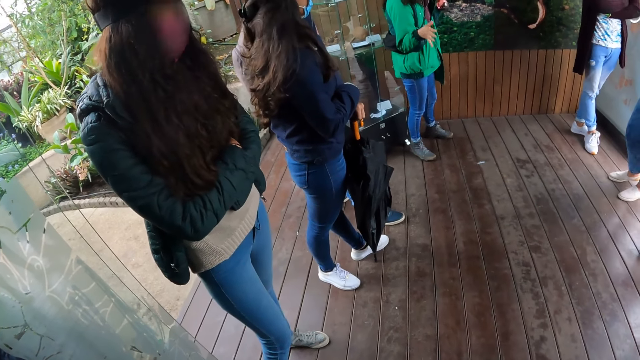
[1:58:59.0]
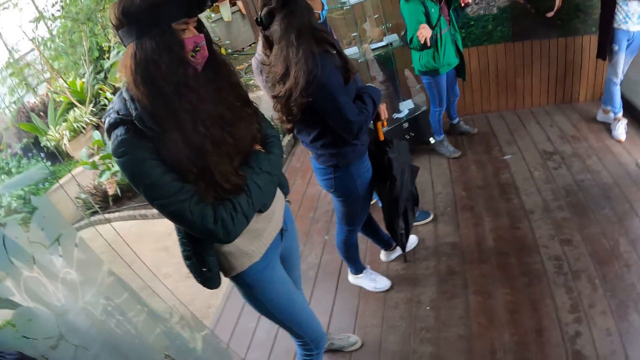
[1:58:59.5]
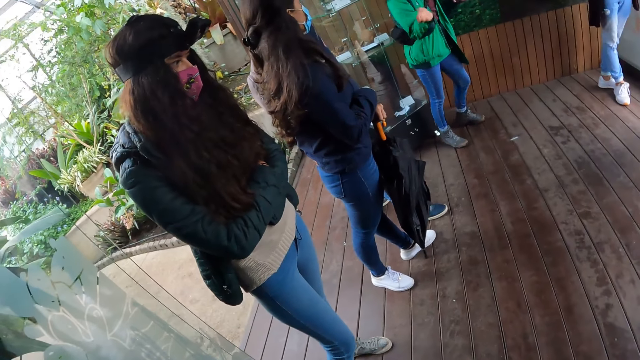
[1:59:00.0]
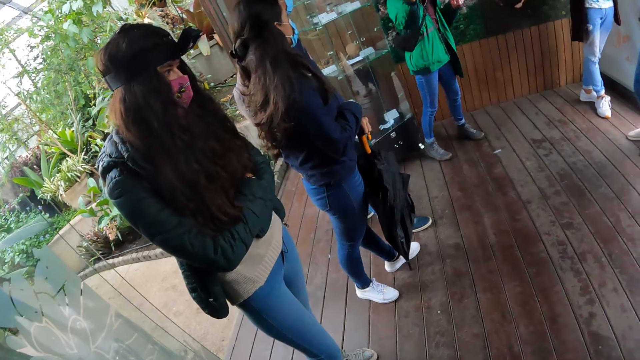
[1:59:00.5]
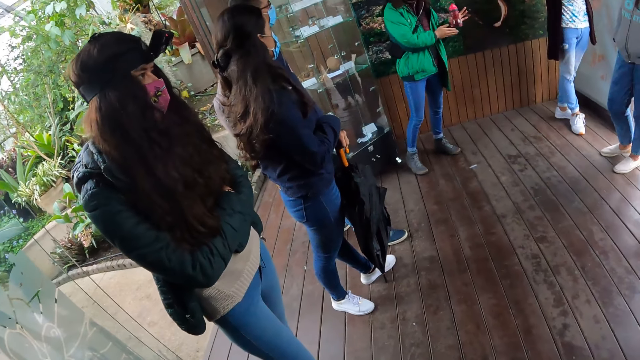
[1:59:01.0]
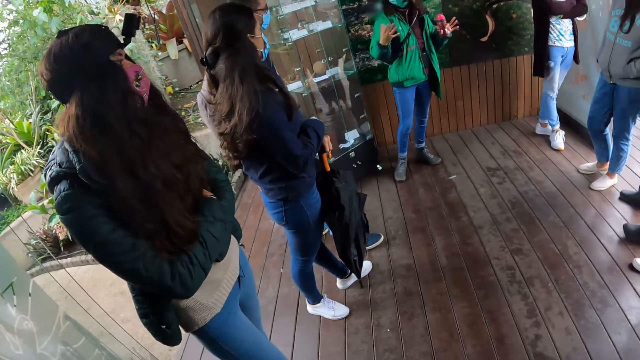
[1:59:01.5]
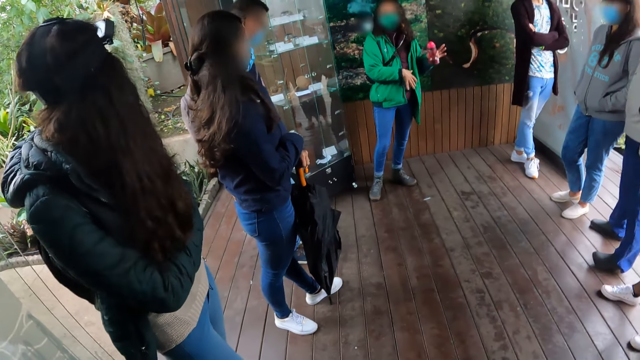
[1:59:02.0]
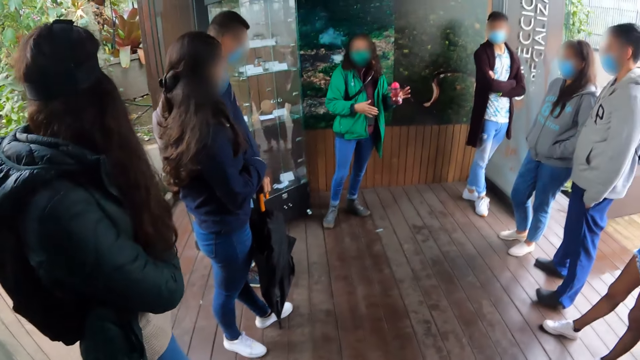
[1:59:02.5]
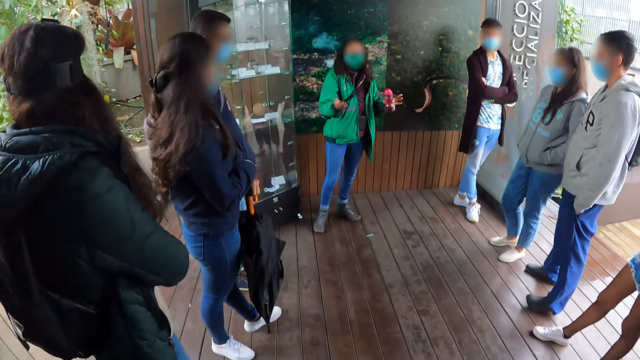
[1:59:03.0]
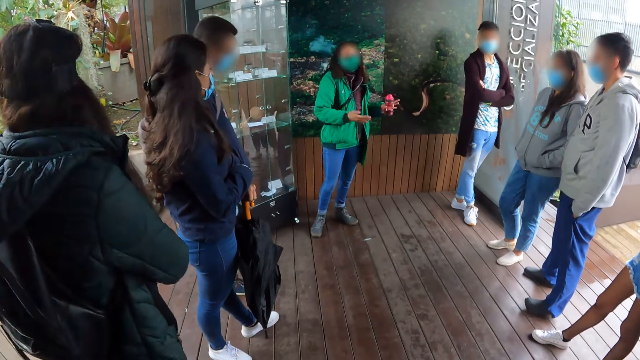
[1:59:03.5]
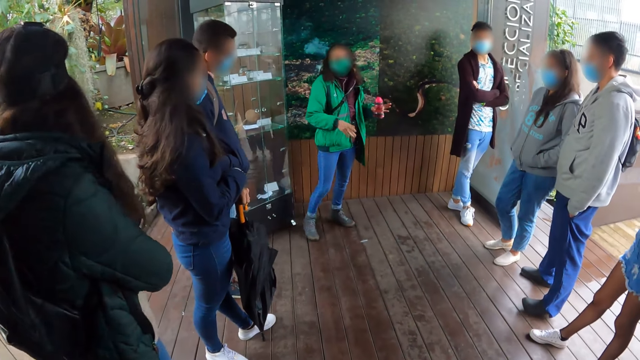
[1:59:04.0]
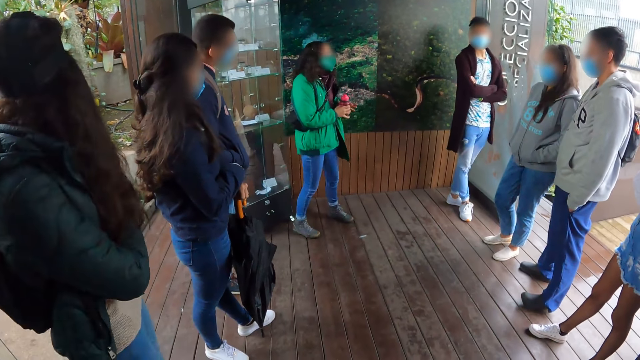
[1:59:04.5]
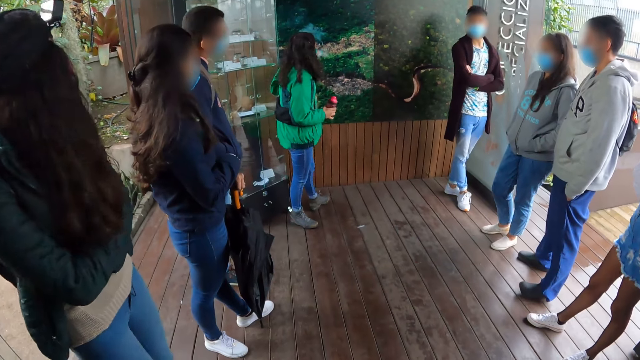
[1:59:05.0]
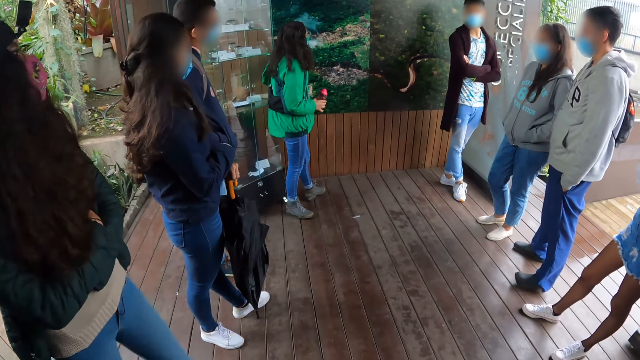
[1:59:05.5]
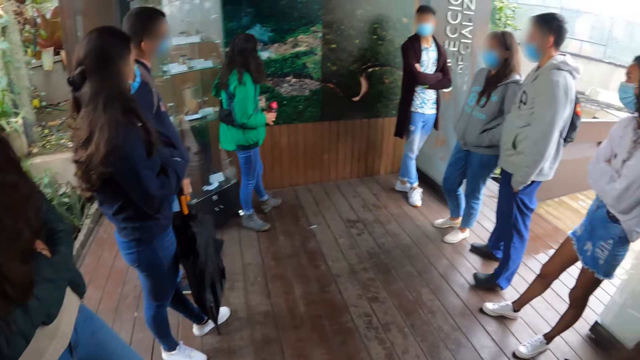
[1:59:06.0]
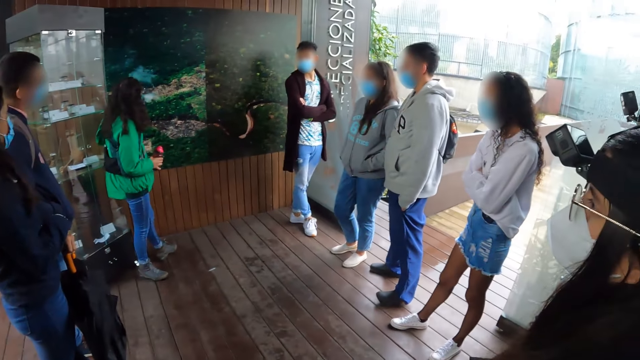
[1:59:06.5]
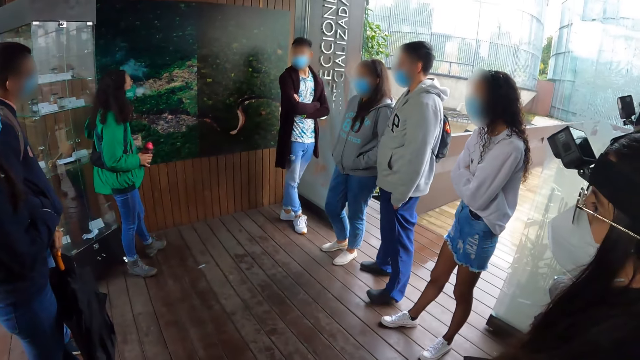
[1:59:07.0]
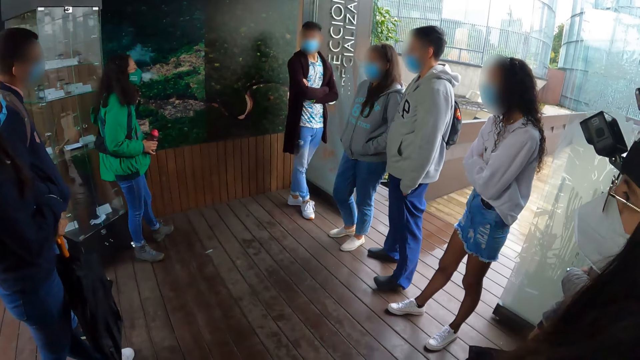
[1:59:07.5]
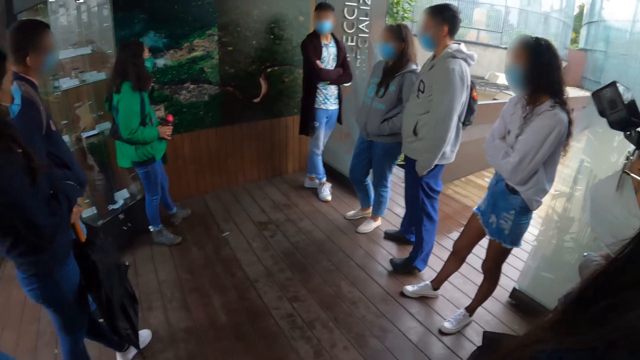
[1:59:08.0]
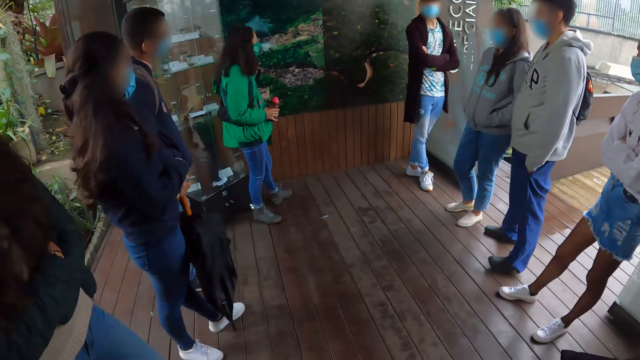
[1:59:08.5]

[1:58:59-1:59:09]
A lady moves around. Another lady moves around. The first lady passes the water bottle from her left hand to her right hand. She holds the bottle with the other hand. She stares at the picture.

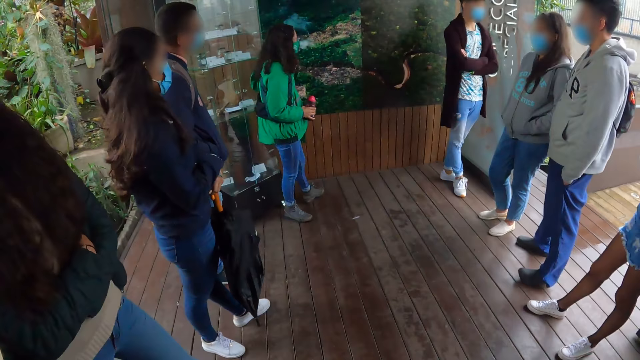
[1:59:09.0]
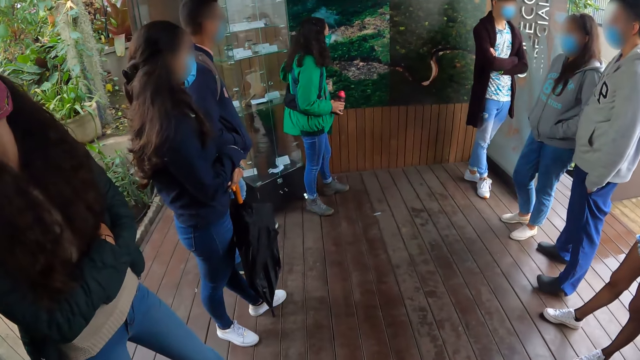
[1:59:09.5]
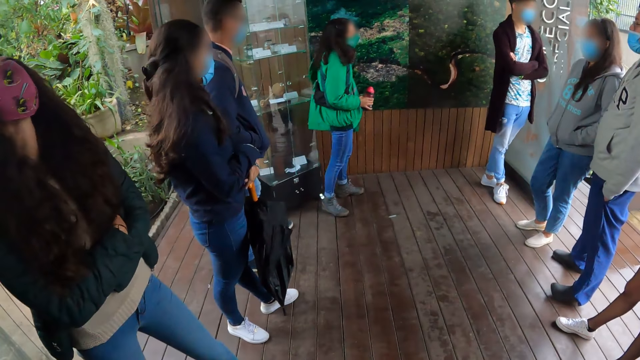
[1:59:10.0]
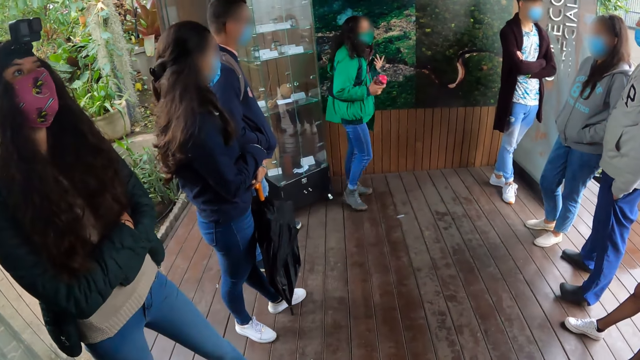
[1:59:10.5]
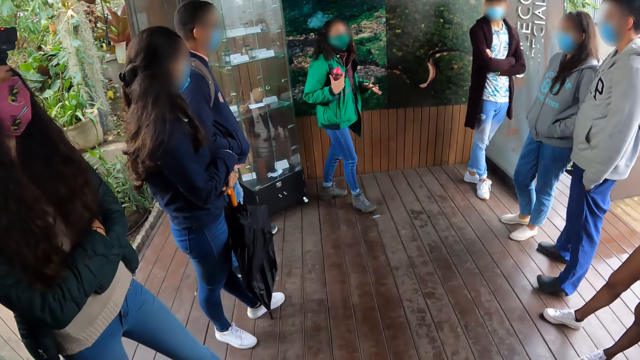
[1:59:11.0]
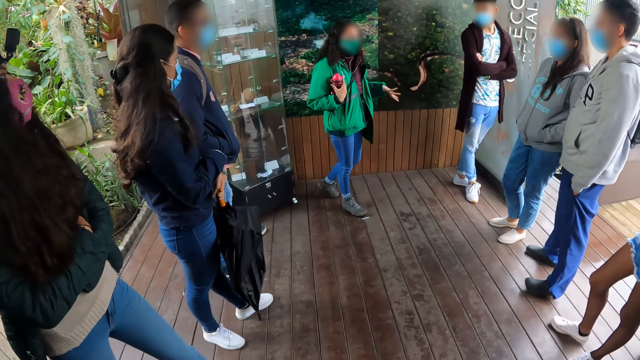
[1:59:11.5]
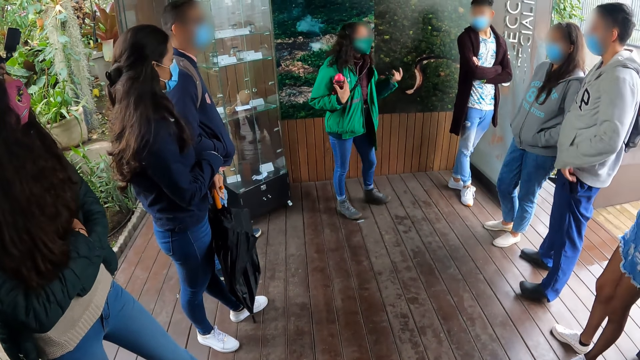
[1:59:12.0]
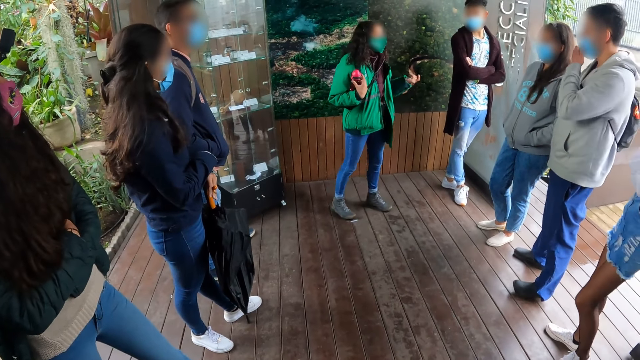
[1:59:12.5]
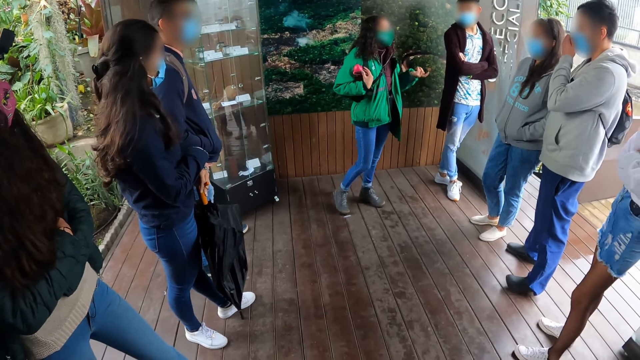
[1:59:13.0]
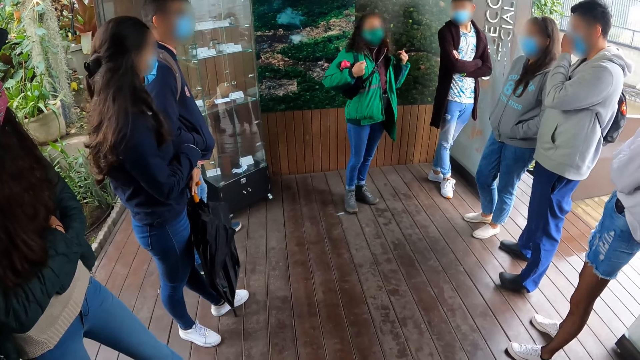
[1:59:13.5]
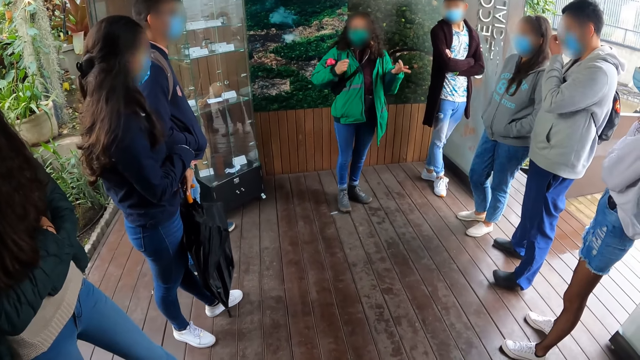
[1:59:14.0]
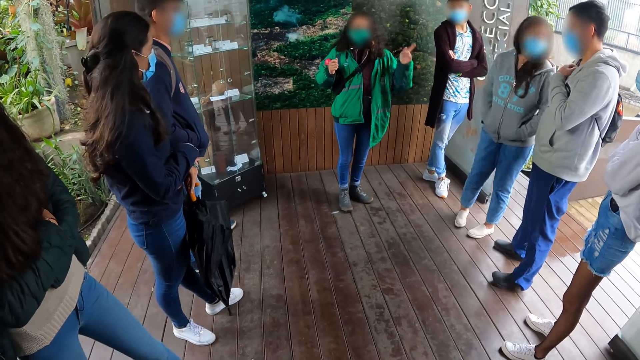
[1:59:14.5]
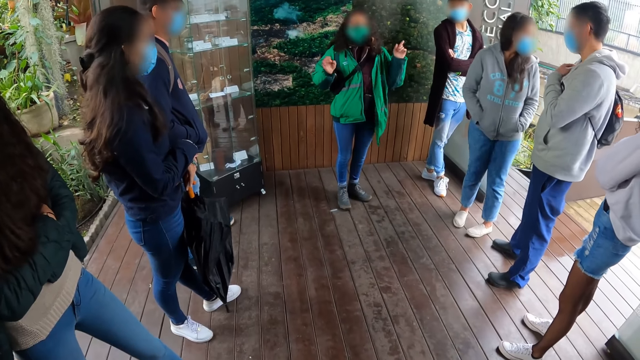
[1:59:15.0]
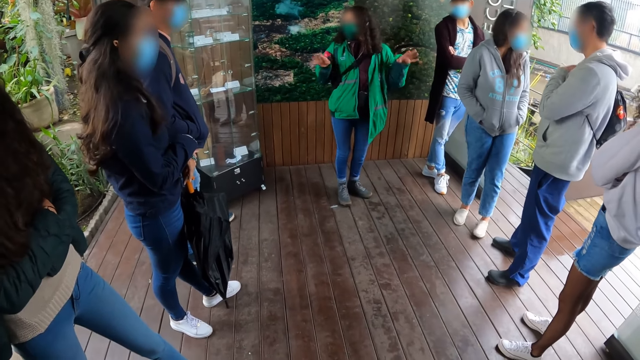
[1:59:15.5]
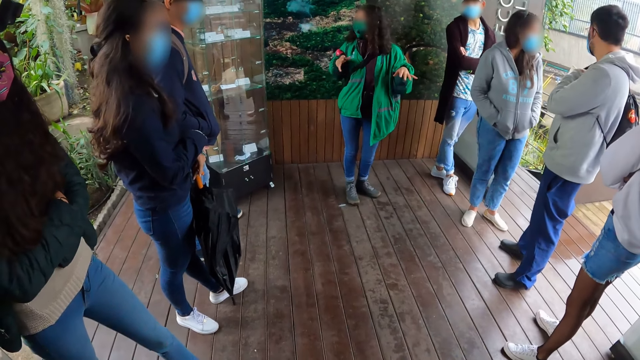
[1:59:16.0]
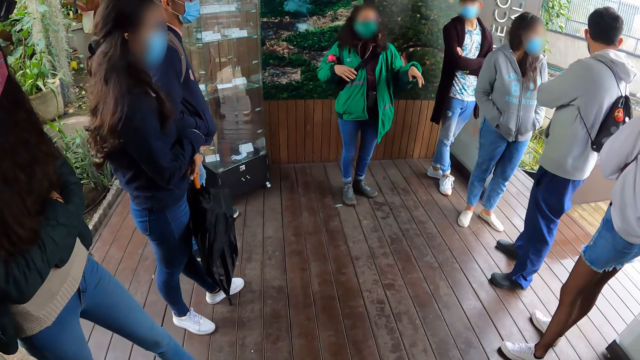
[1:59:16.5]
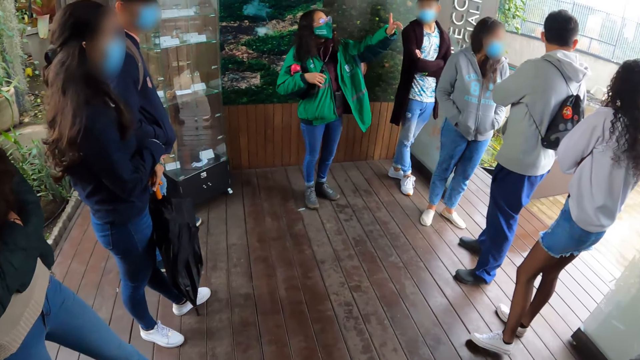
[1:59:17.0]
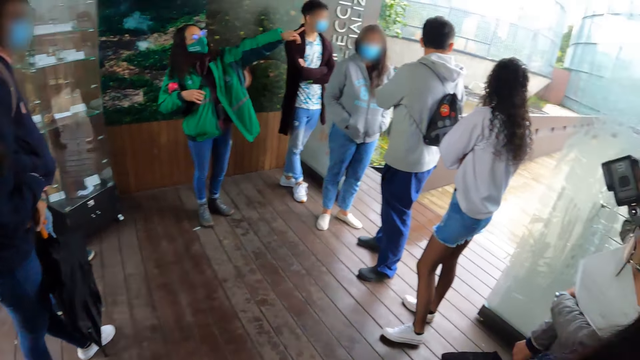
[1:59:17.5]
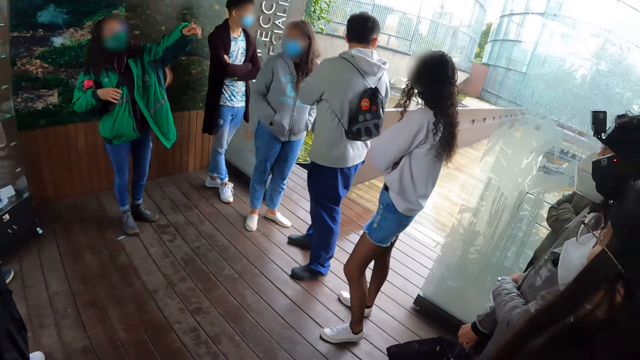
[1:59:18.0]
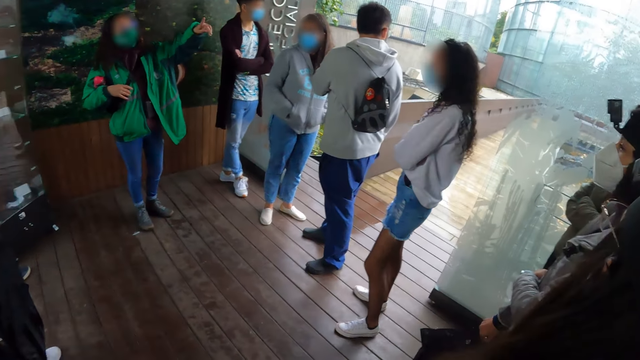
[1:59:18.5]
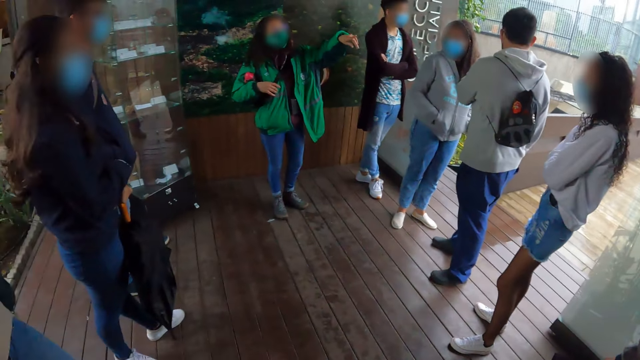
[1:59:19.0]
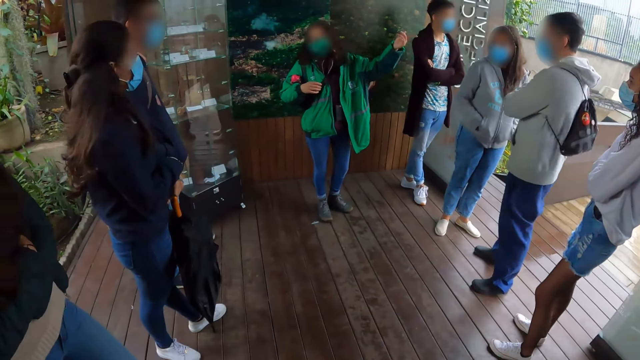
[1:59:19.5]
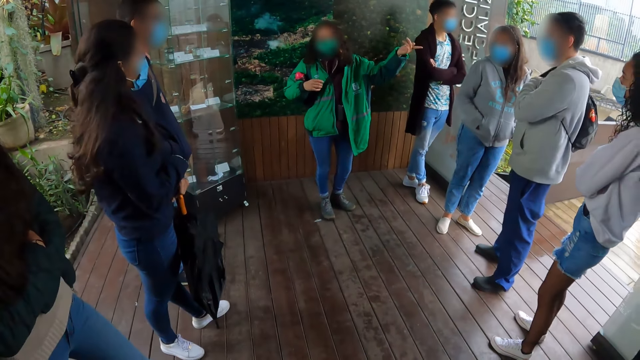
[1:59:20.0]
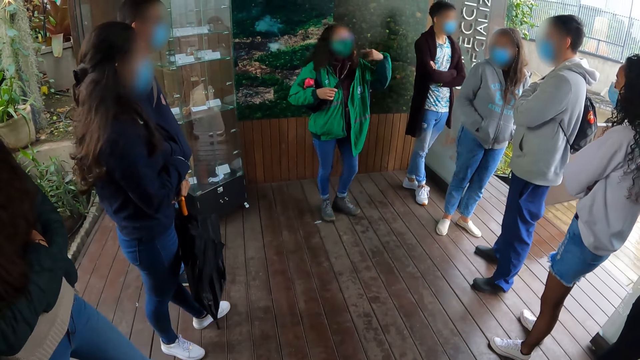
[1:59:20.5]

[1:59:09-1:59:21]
The woman gestures towards the camera wearer and the group of people with her hands. She moves around. A man touches the face mask. He rests a hand on his chest. A lady looks outside. The man looks outside. The woman points outside. Another lady looks outside. Another lady looks outside.
